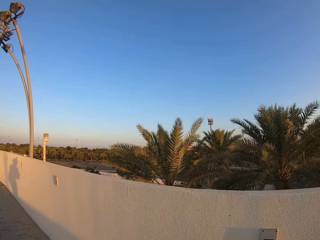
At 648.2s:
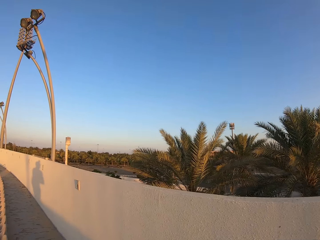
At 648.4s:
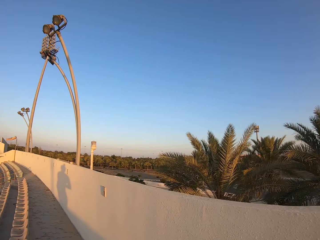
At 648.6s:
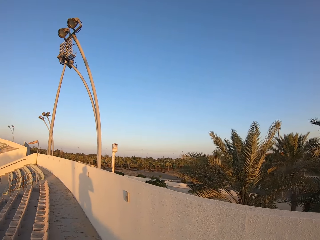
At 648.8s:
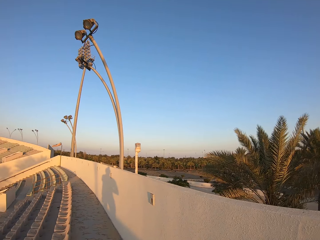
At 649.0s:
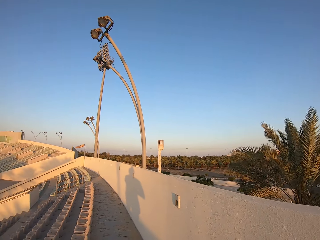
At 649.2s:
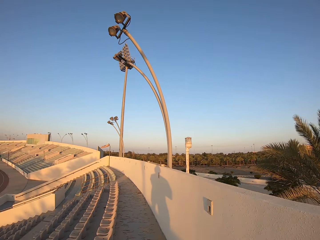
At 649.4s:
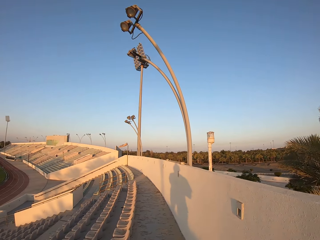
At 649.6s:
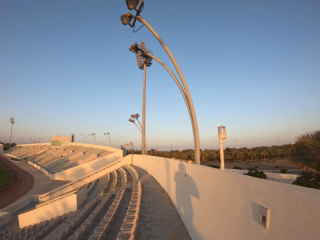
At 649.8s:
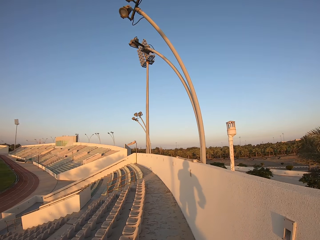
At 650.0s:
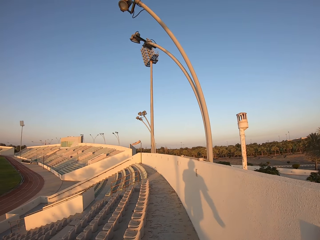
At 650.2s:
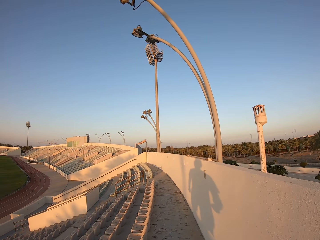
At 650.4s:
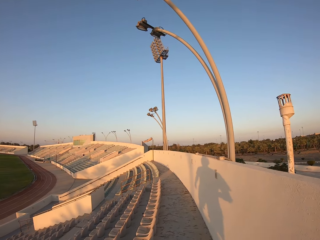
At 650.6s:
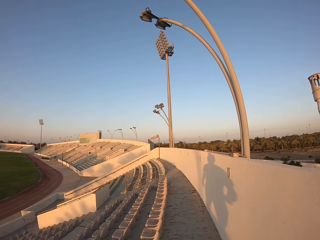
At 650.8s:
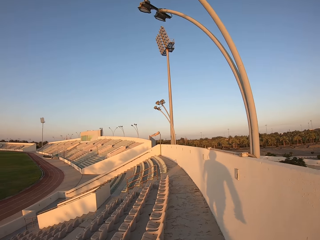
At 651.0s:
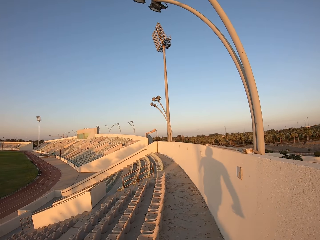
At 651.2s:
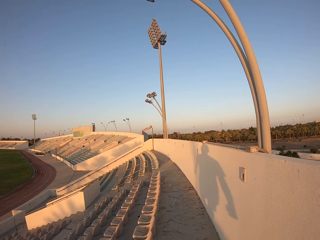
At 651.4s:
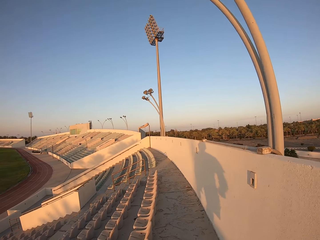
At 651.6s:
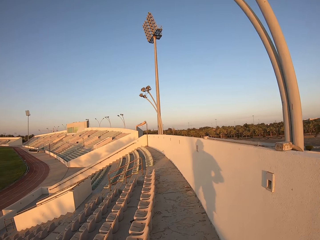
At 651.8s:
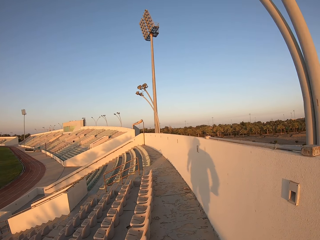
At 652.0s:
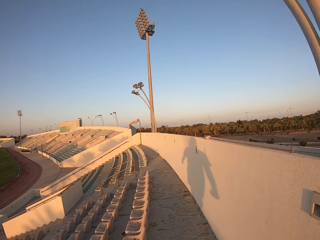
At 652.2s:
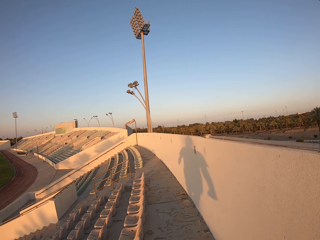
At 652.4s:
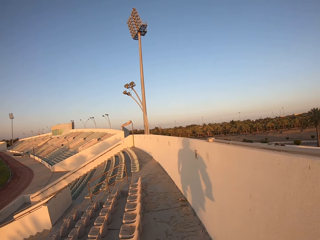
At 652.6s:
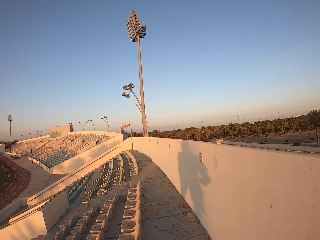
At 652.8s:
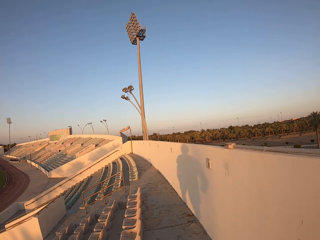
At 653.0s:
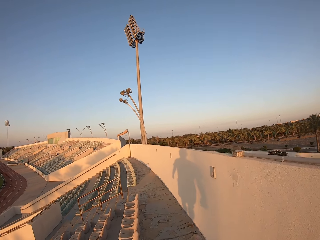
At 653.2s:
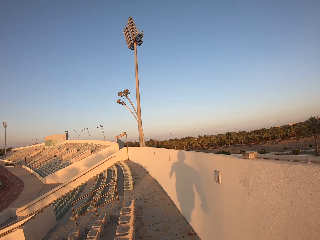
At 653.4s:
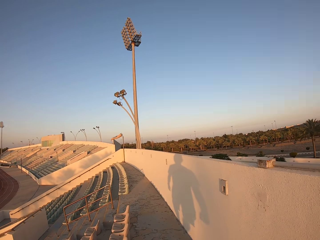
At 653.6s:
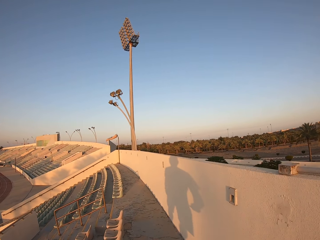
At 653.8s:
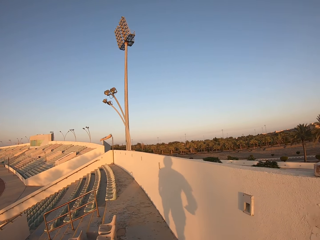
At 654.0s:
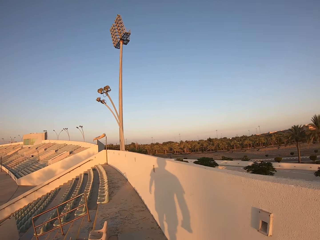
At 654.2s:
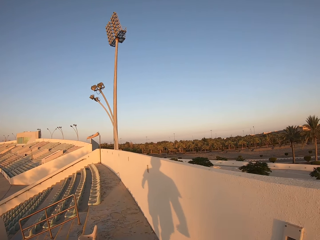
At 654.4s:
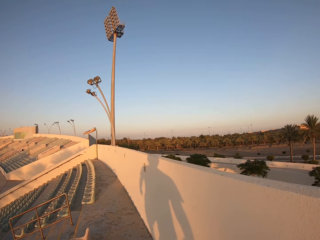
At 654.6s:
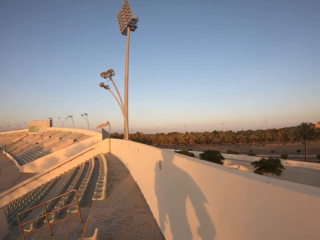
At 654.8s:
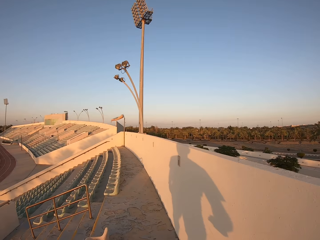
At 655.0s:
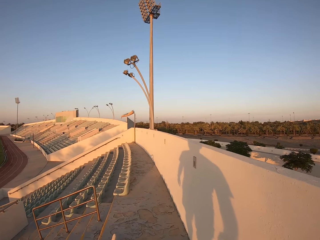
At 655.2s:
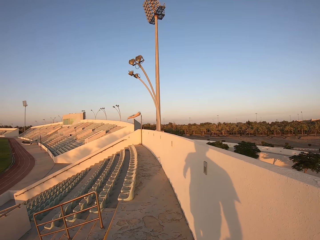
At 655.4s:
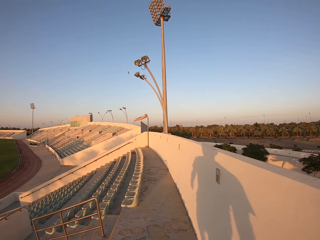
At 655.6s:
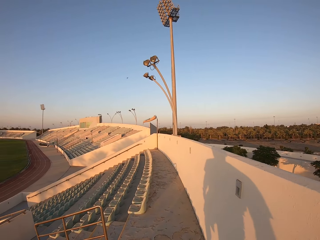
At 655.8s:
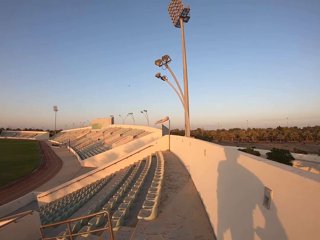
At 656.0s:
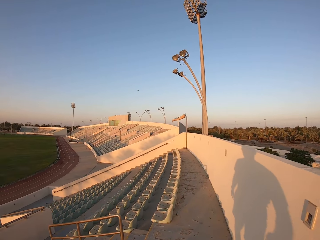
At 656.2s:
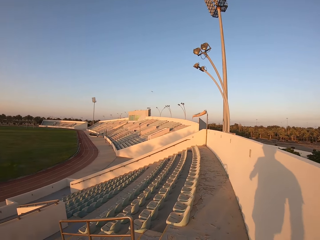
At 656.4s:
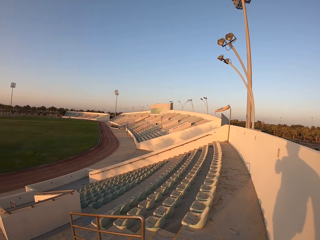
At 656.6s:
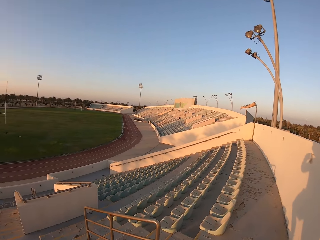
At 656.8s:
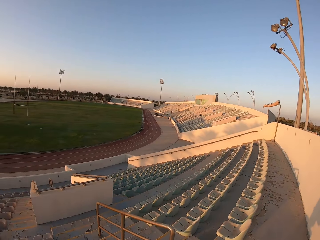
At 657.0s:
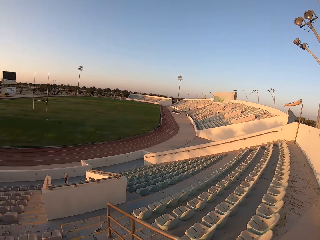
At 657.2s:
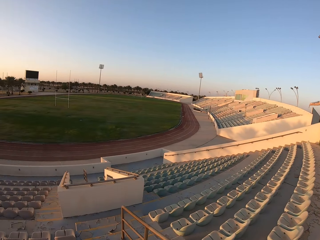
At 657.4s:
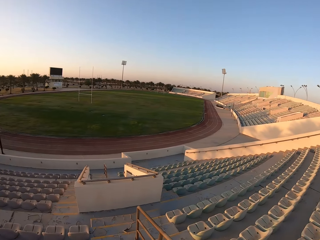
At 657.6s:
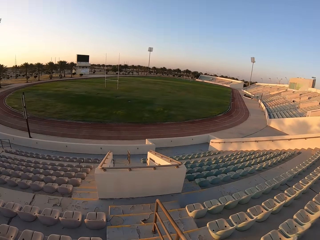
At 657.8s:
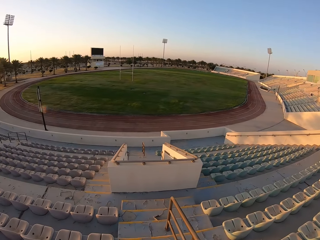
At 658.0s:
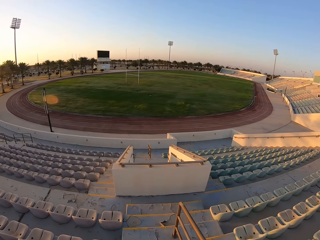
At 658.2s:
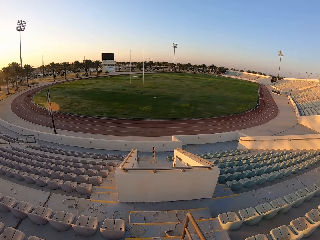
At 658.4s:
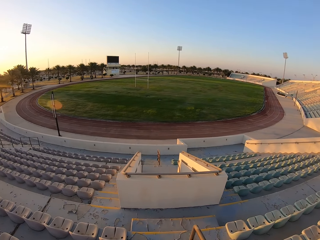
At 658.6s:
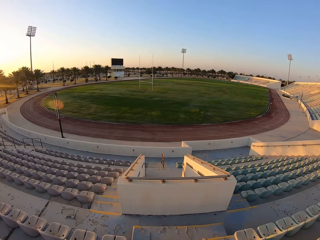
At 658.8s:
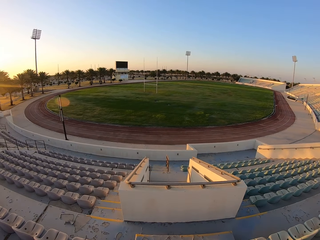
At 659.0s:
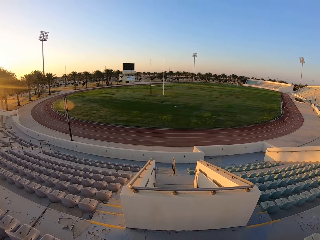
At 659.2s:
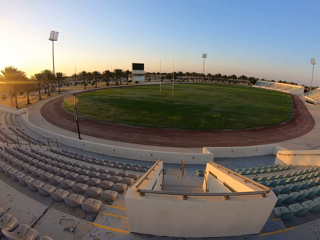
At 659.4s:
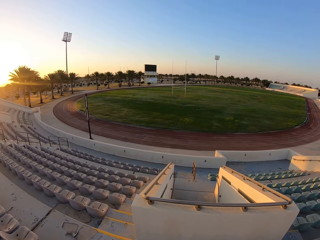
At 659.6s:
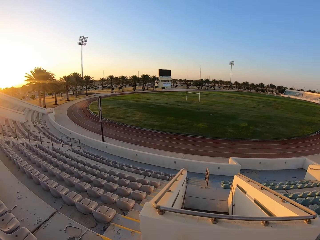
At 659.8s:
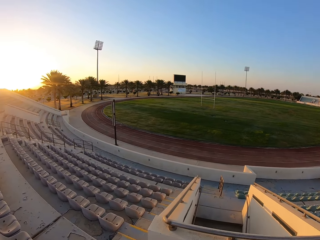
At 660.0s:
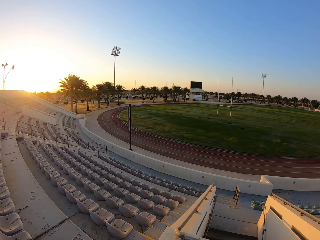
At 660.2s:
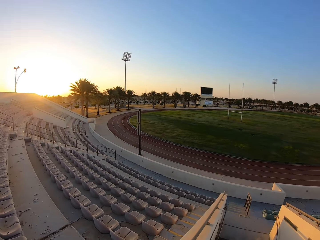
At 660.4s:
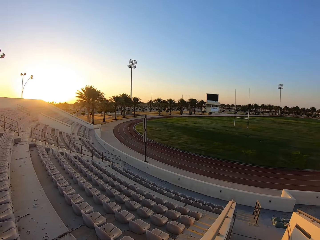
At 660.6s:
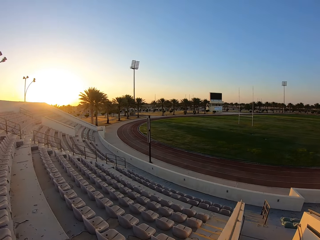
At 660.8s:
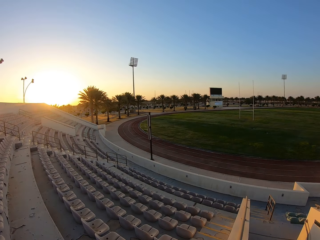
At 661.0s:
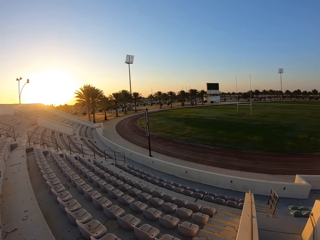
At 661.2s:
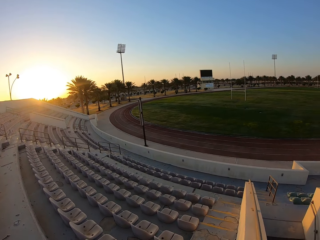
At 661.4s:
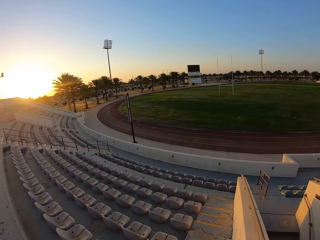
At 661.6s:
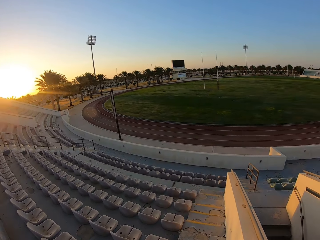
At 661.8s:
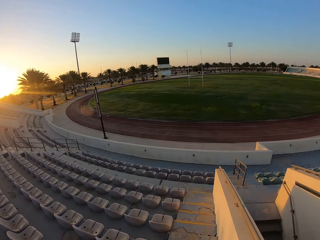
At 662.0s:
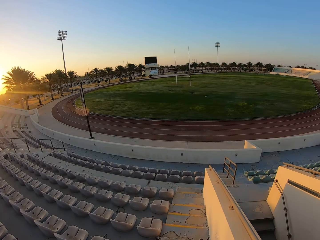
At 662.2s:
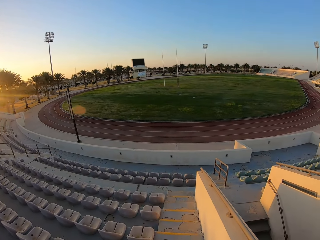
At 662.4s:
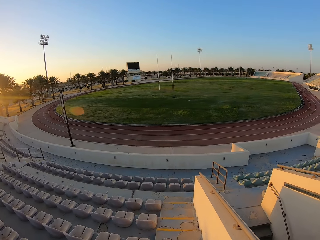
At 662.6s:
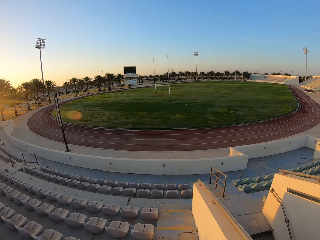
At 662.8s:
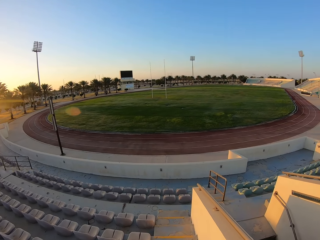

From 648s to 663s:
The camera wearer walks around the stadium. They jog down the stairs.

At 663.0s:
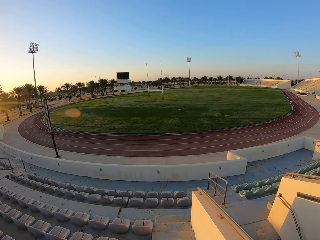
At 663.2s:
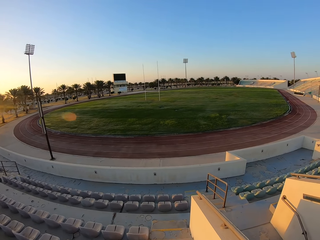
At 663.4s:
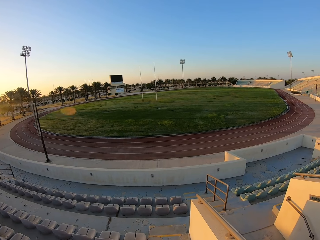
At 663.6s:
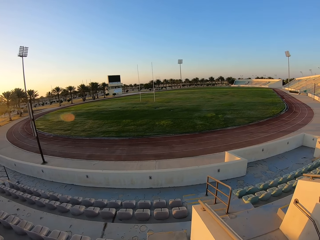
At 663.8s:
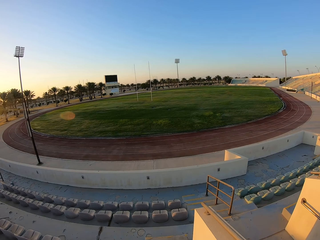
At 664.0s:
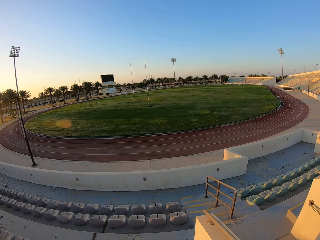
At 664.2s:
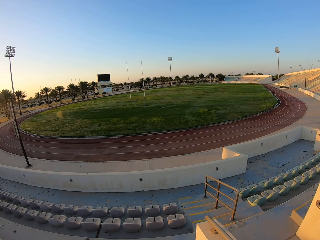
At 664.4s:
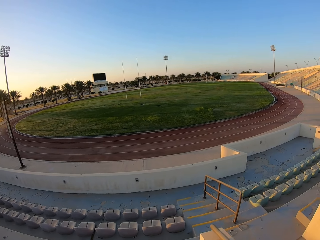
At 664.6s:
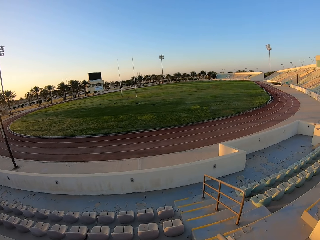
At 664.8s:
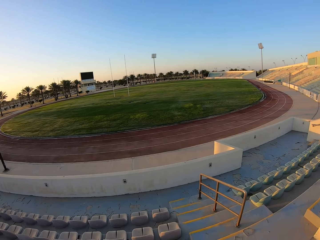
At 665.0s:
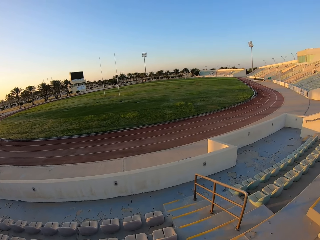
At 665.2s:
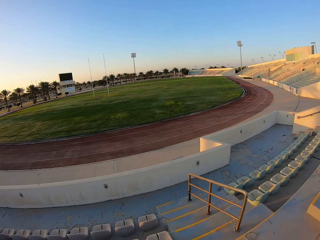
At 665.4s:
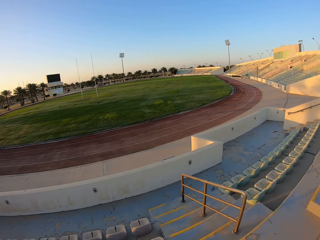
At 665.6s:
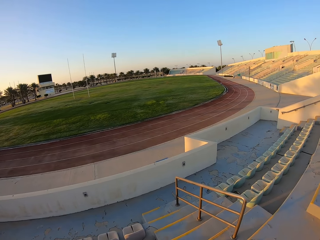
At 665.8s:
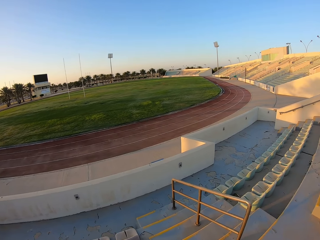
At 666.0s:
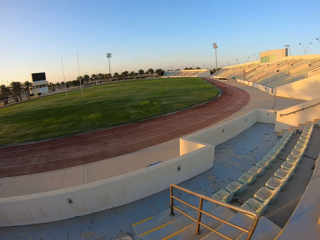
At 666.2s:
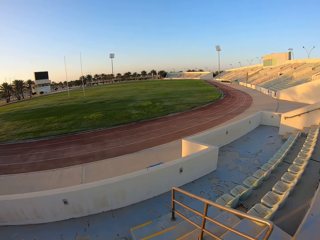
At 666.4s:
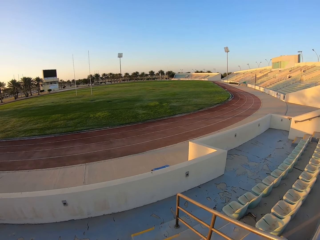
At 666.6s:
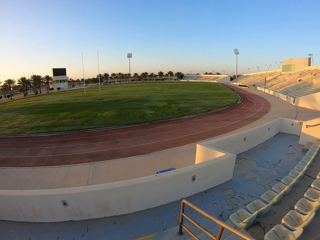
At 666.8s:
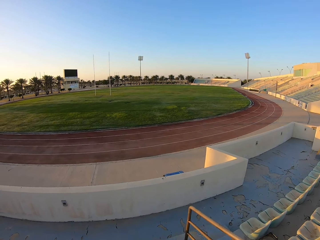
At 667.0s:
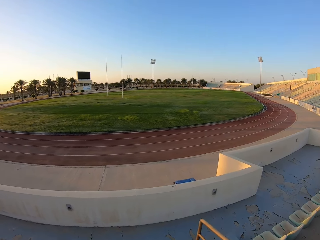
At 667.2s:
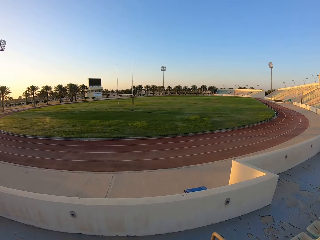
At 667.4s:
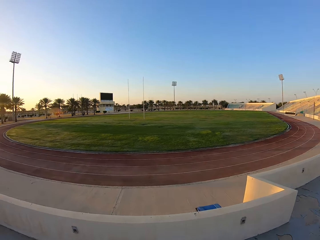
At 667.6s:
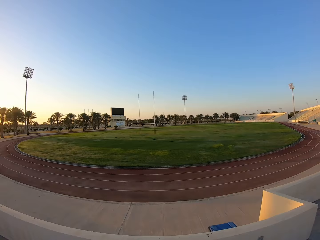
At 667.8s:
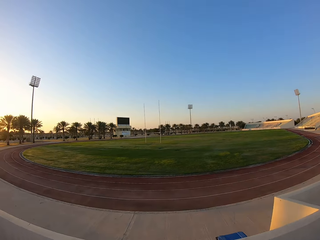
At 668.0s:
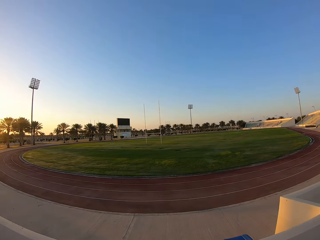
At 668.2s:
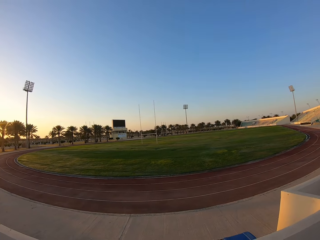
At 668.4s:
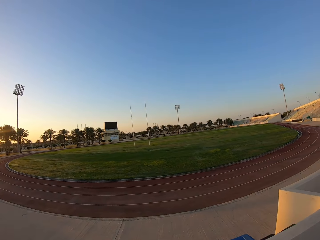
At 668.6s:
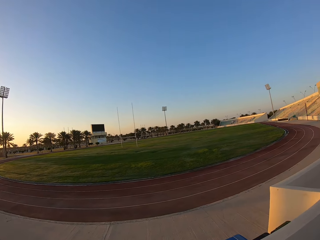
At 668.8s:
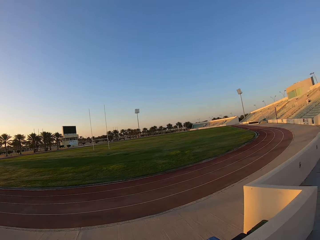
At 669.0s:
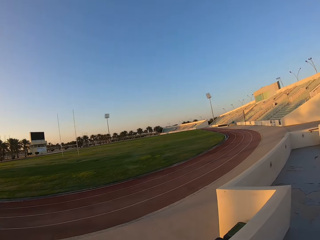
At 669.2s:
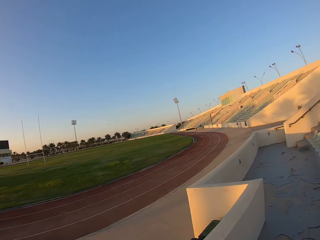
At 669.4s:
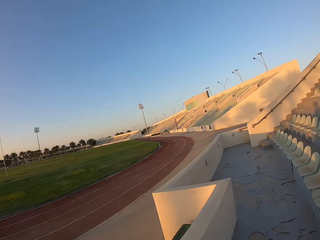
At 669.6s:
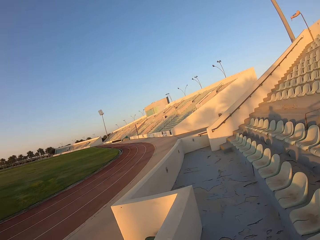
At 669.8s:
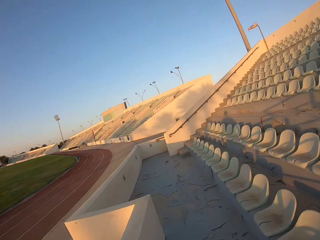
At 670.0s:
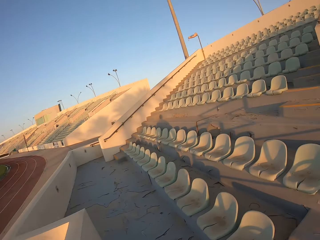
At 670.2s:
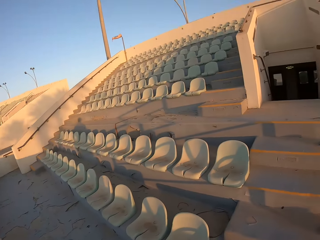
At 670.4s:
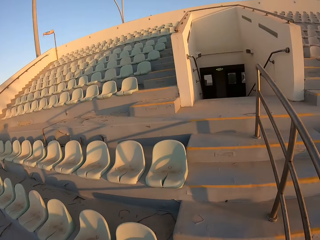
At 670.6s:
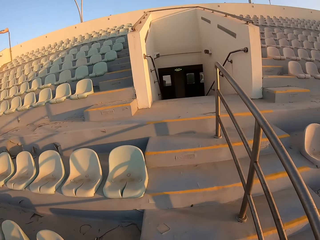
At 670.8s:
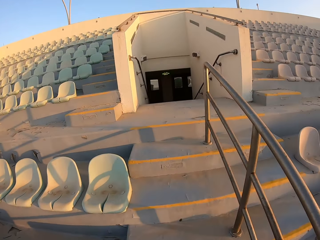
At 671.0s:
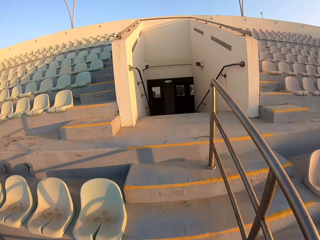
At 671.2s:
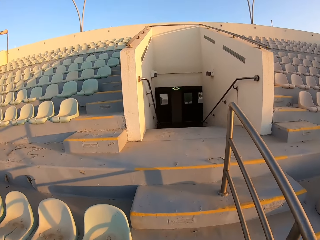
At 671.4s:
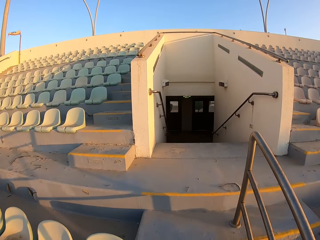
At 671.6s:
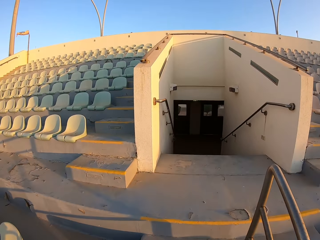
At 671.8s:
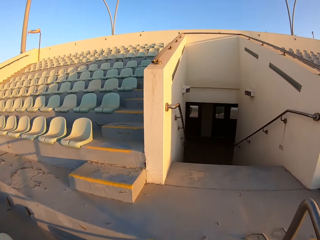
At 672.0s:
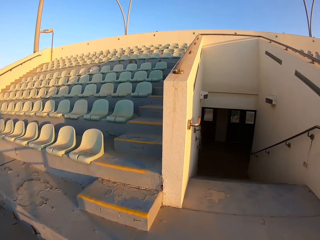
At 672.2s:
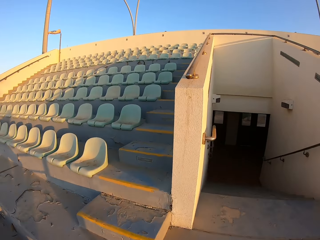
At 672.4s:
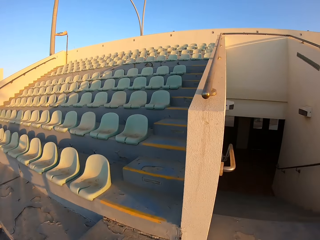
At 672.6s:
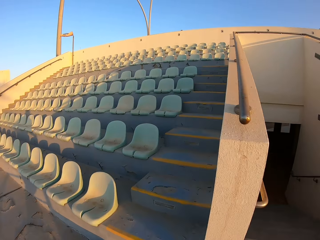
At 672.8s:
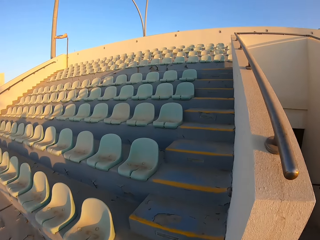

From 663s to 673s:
The camera wearer jogs up the stairs.
